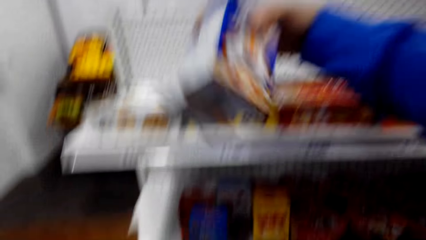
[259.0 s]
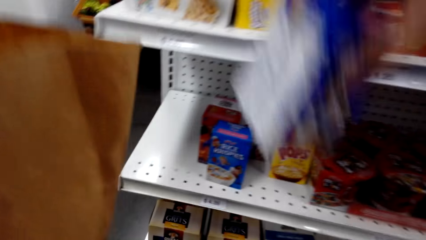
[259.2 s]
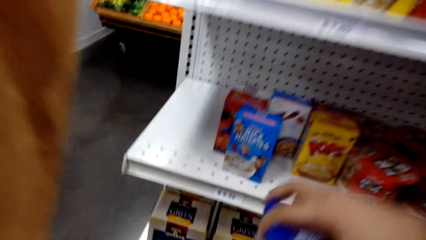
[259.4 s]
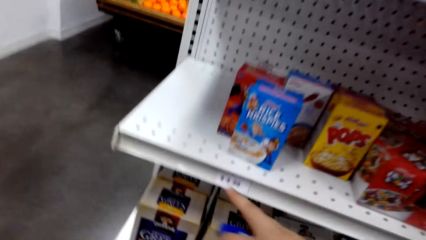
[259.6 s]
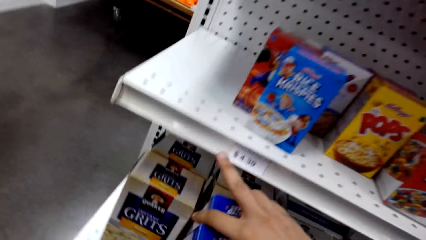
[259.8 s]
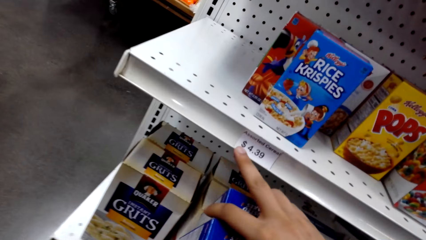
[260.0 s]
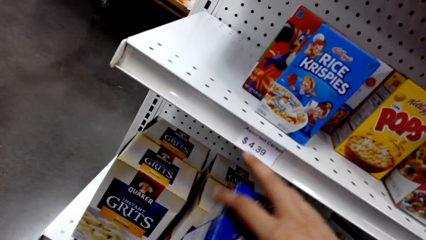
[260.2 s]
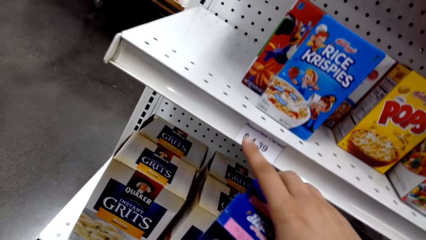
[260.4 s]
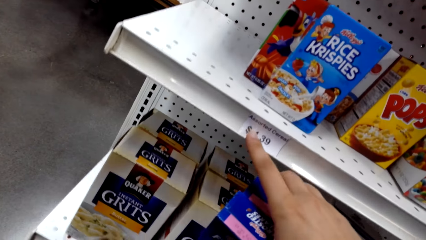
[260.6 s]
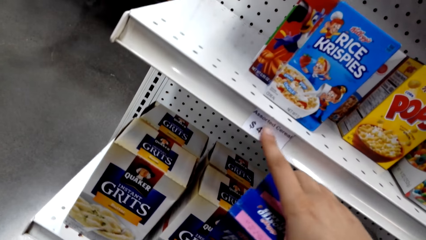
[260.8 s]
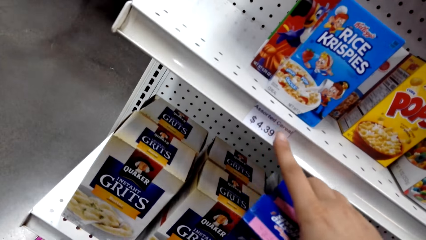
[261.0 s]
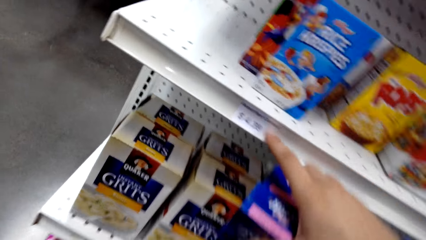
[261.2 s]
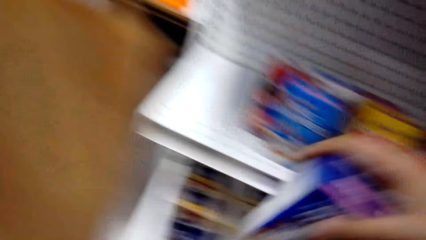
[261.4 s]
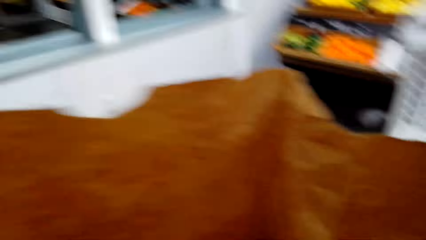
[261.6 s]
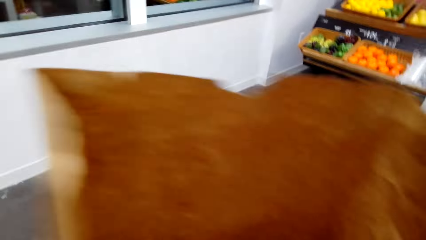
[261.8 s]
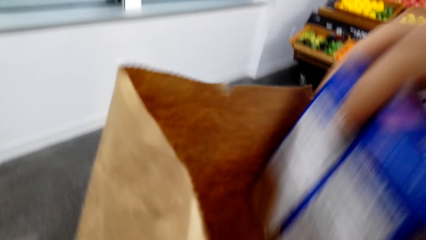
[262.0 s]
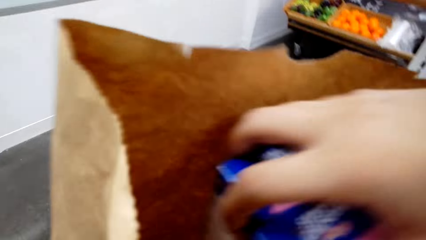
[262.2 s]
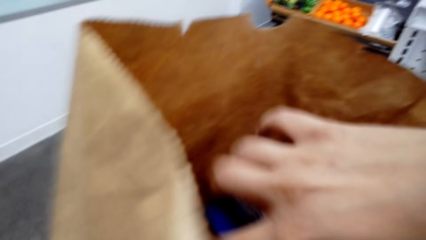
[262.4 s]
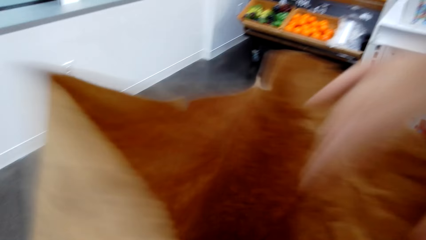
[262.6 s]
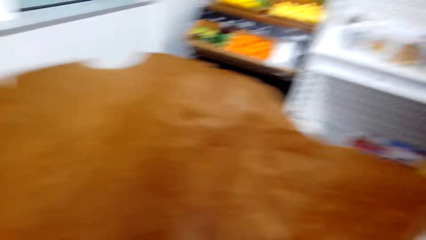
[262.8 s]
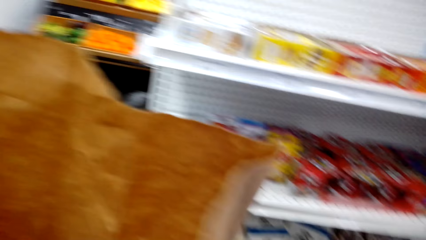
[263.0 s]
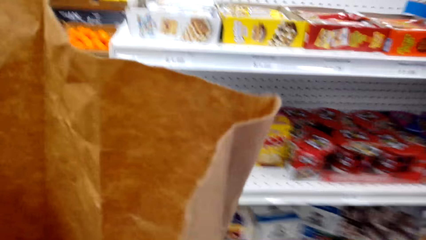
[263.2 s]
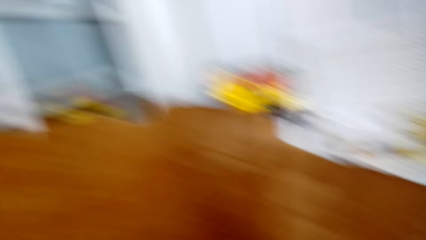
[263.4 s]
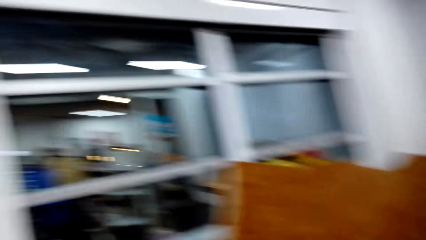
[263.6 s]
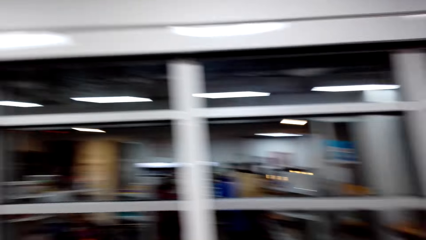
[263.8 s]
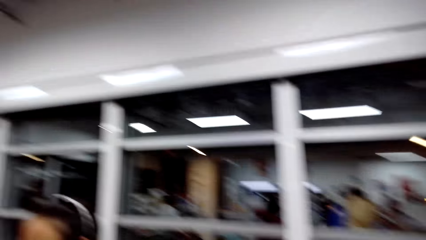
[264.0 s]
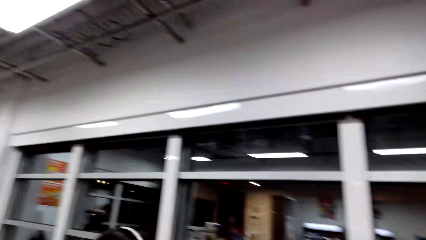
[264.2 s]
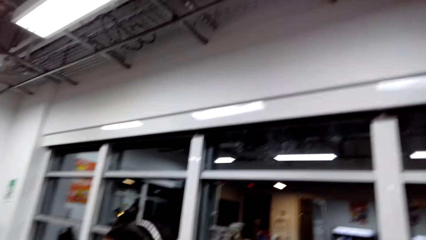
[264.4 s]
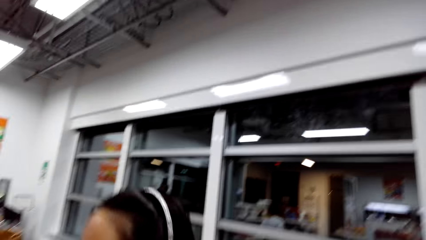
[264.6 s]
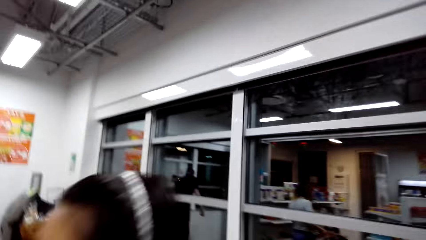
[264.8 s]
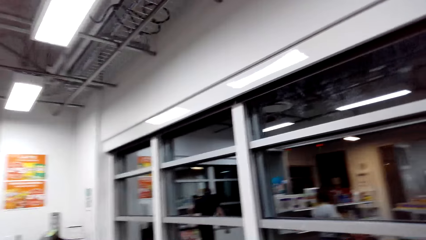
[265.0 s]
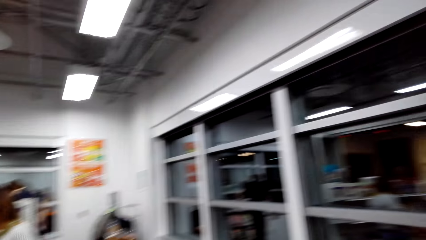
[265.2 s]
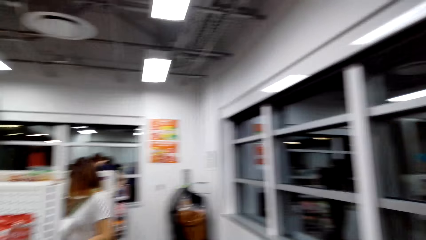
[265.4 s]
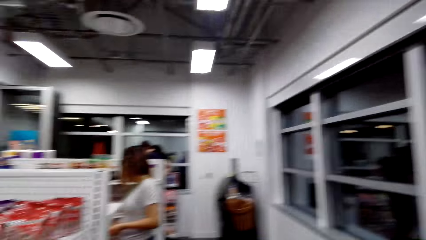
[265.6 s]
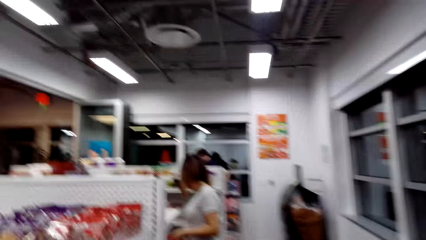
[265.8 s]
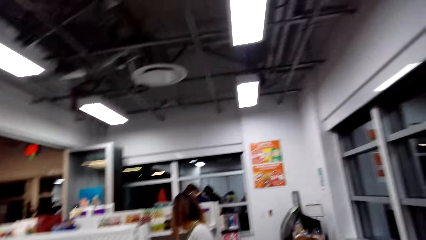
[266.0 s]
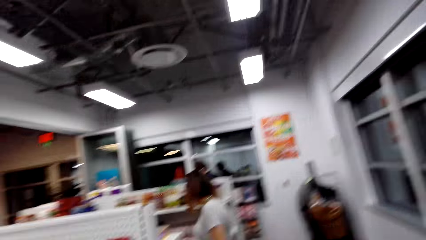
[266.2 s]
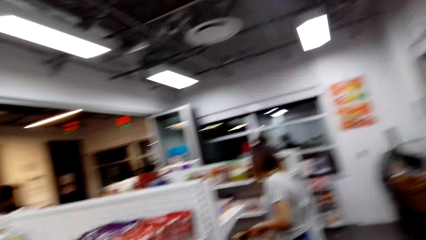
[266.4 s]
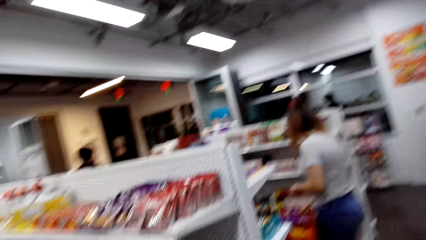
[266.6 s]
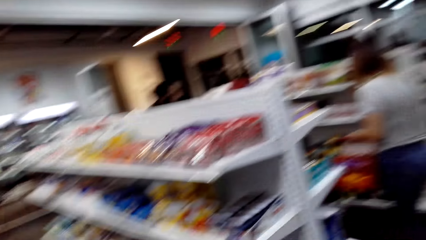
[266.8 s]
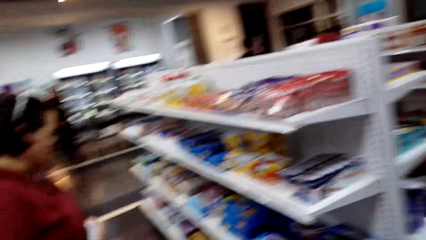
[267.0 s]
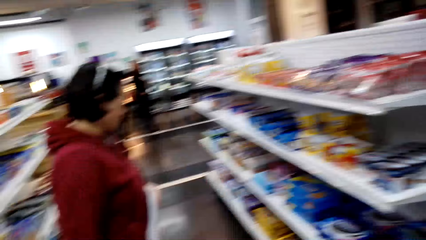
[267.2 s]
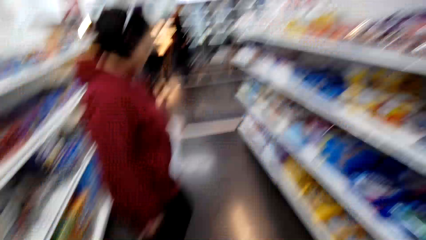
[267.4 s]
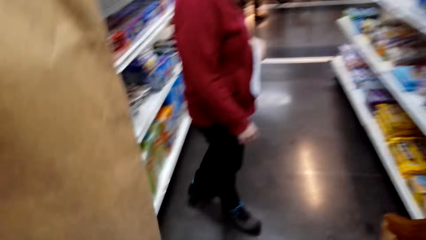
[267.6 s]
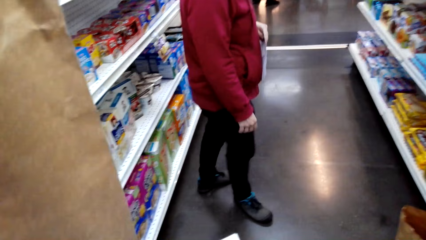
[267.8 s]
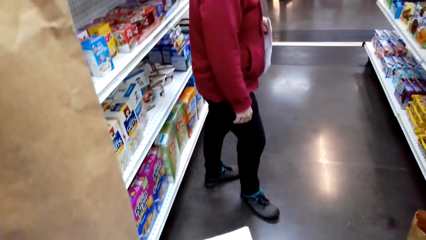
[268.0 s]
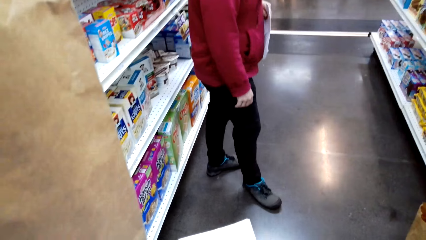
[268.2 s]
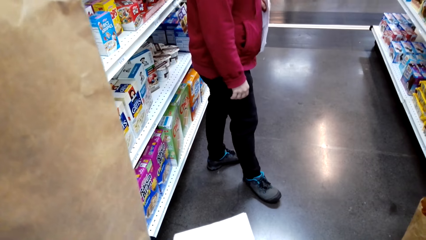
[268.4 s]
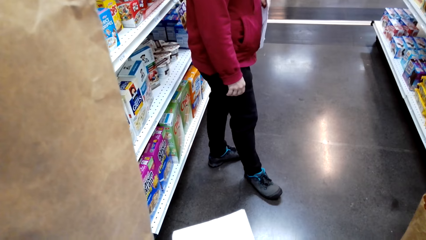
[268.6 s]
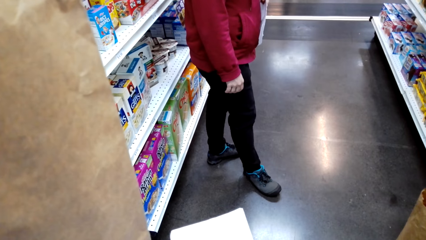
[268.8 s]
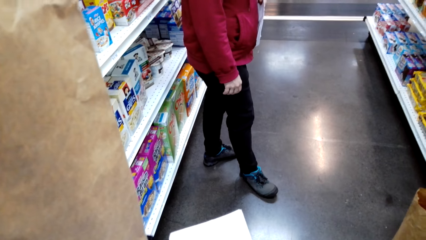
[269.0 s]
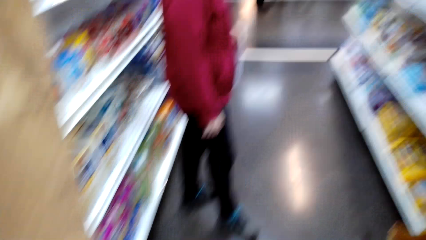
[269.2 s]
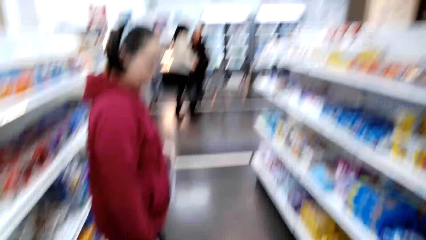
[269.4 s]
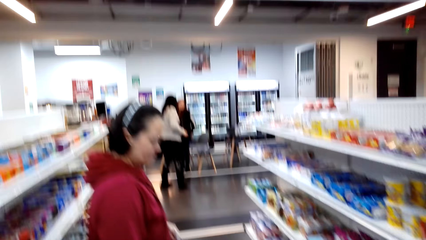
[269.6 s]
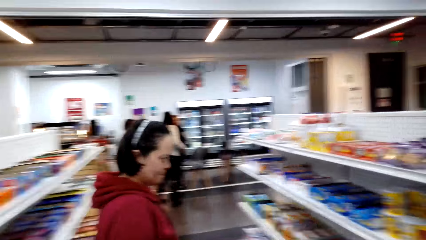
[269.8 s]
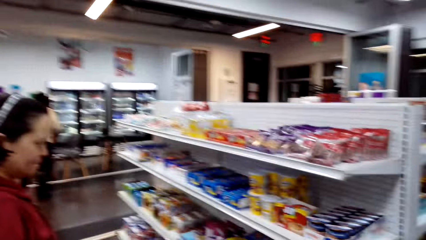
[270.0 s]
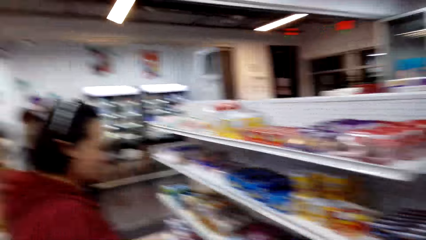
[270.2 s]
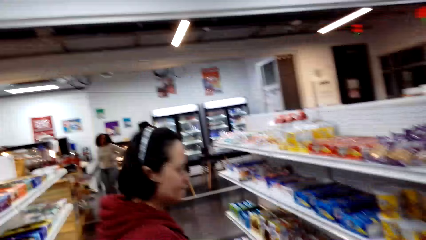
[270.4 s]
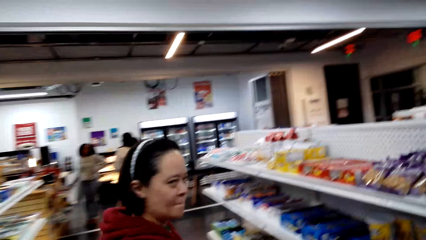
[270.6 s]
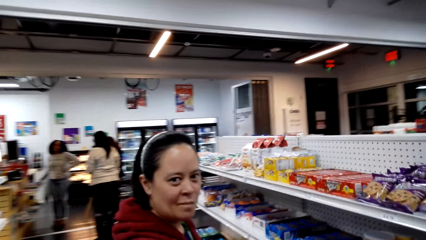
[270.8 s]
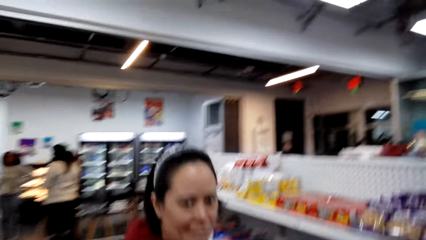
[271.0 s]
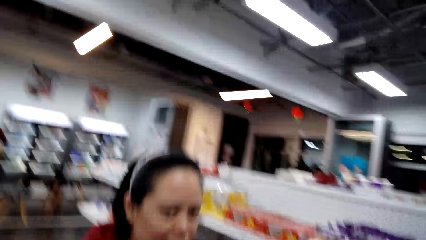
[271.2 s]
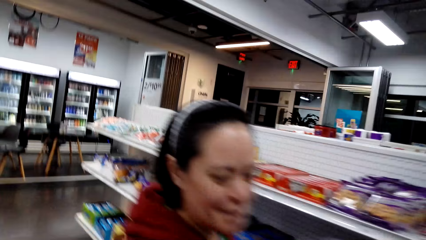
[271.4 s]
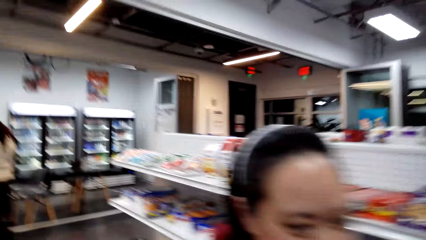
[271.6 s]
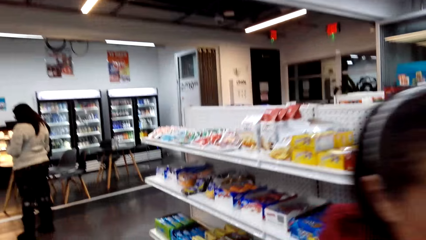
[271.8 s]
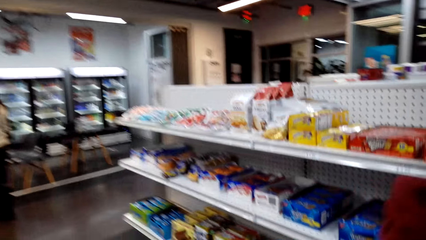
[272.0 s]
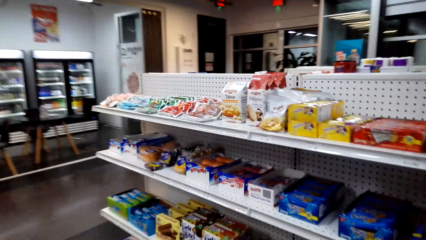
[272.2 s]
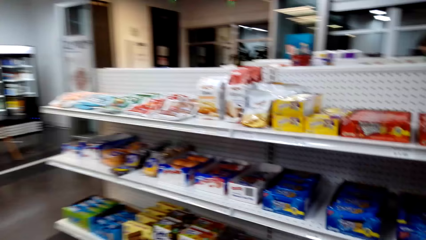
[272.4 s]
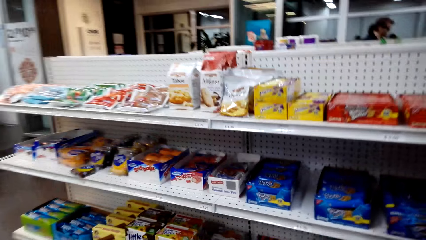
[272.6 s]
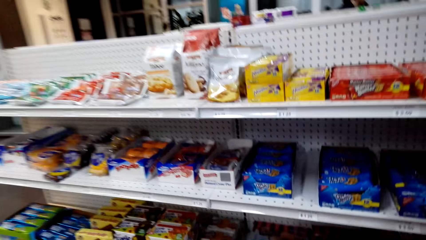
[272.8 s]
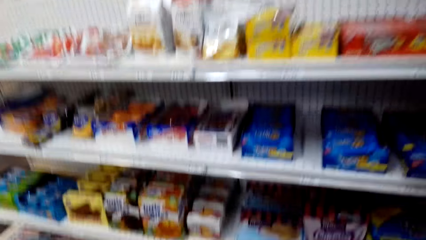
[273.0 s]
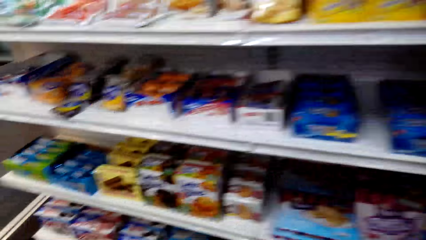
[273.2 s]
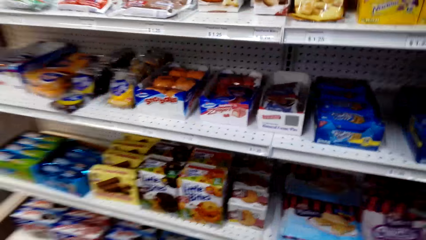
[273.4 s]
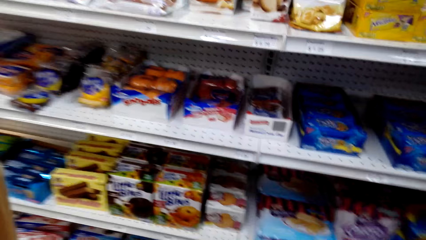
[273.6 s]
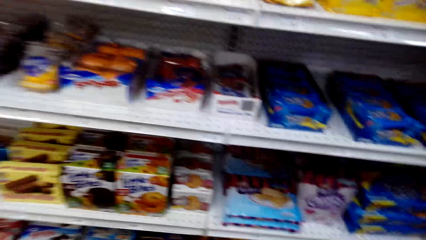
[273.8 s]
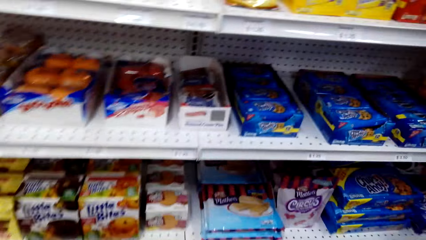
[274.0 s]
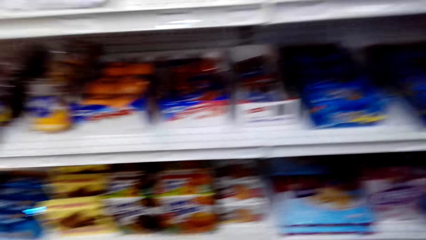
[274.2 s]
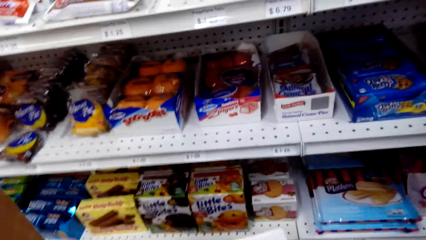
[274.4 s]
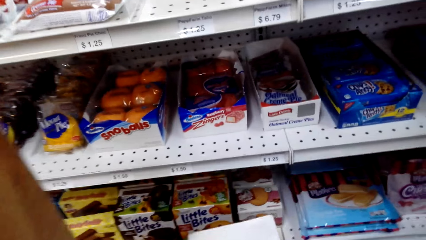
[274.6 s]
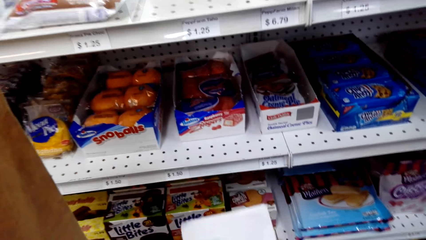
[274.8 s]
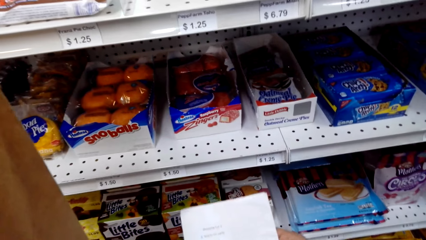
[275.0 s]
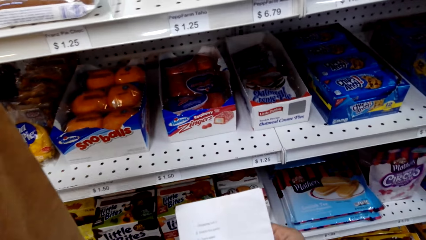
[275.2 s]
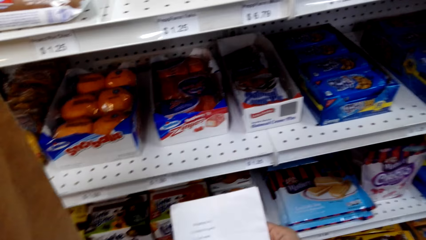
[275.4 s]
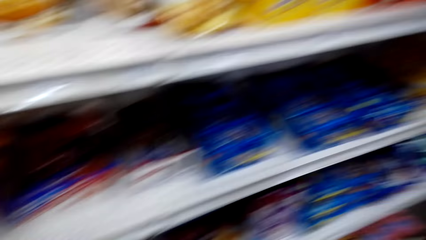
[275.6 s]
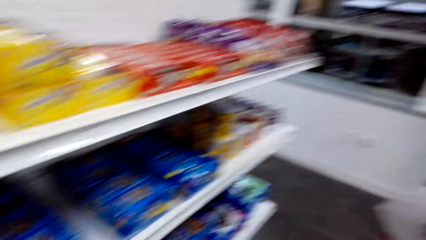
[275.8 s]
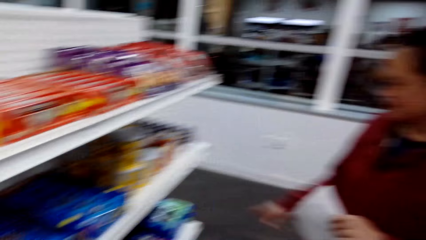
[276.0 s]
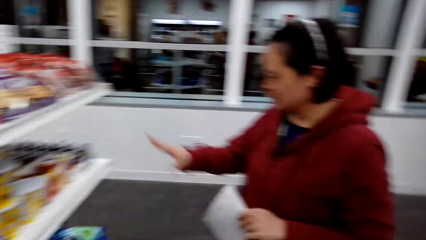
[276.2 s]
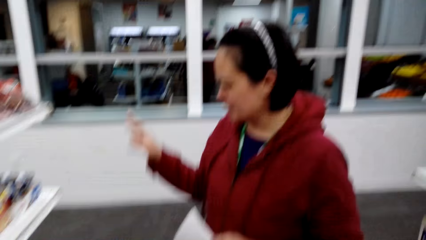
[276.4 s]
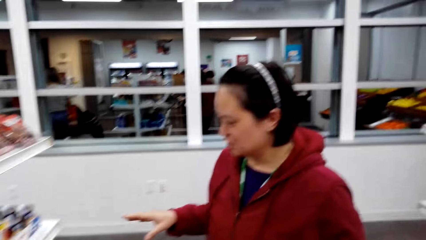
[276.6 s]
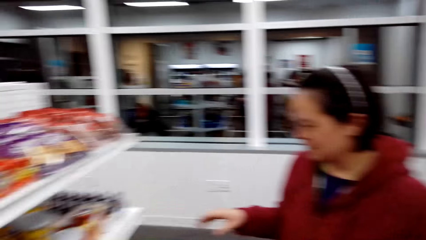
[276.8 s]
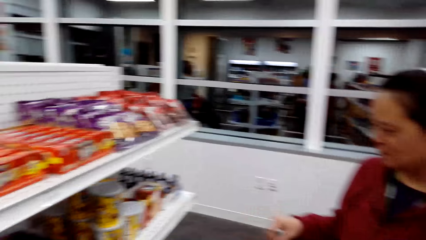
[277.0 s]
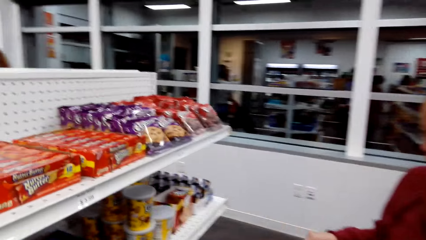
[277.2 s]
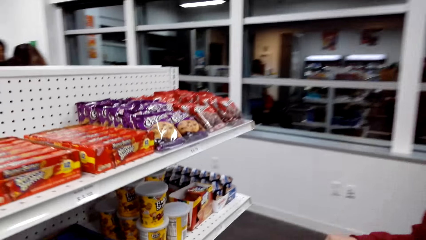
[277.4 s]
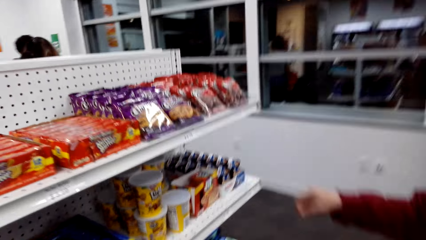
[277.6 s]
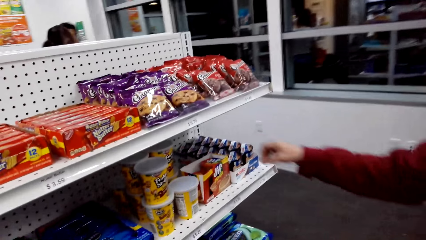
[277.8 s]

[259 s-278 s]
The camera wearer reads the price tag. They put the frosted flakes in the paper bag. They look around. A woman looks at the items on the shelf. The woman talks to the camera wearer. The camera wearer looks at snacks on the shelves. They look at the shopping list. The woman moves the right hand. The camera wearer looks around.
